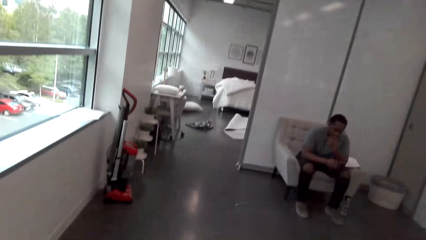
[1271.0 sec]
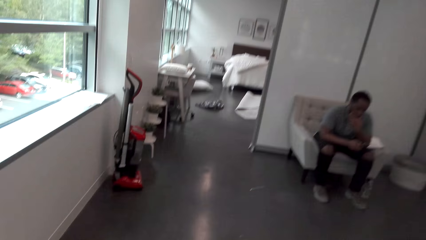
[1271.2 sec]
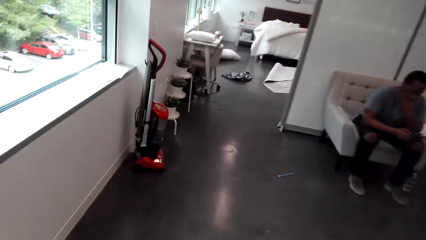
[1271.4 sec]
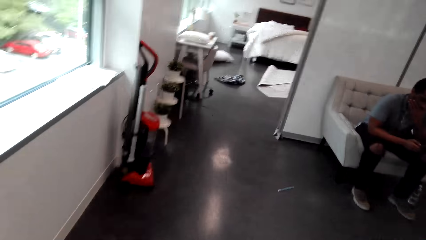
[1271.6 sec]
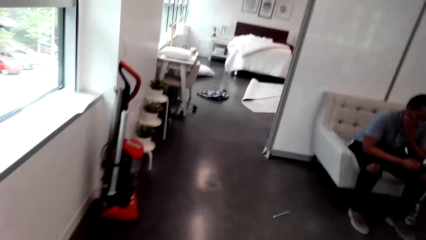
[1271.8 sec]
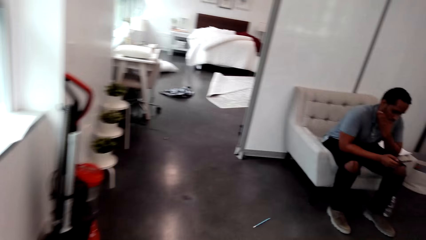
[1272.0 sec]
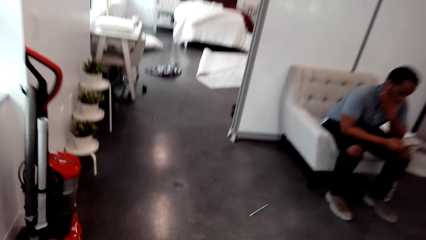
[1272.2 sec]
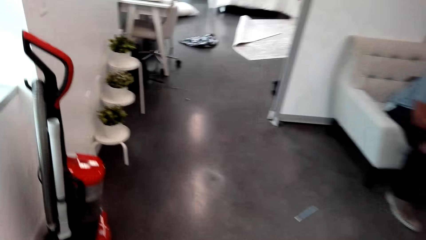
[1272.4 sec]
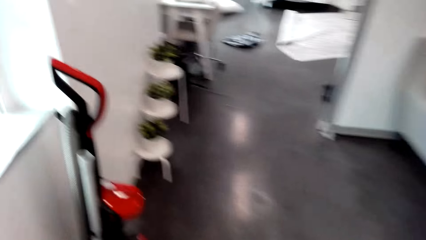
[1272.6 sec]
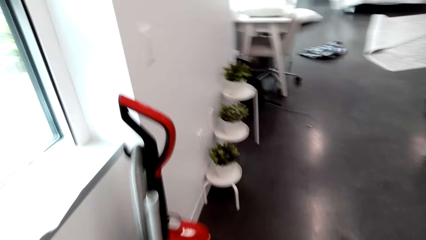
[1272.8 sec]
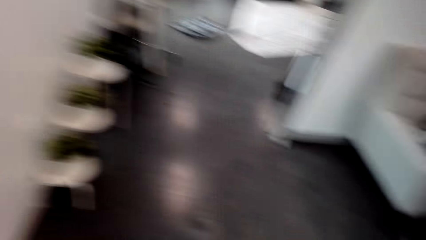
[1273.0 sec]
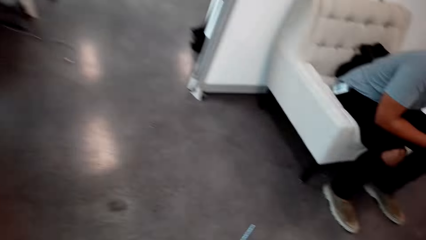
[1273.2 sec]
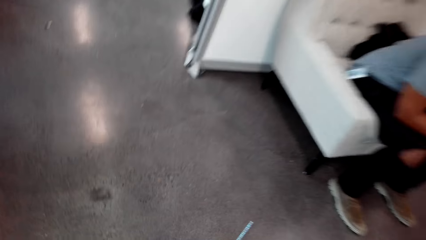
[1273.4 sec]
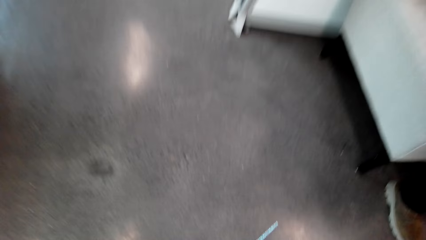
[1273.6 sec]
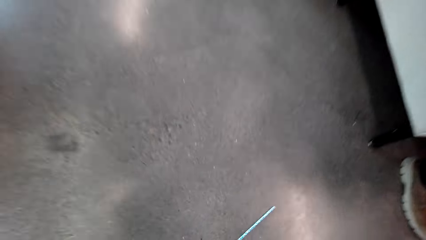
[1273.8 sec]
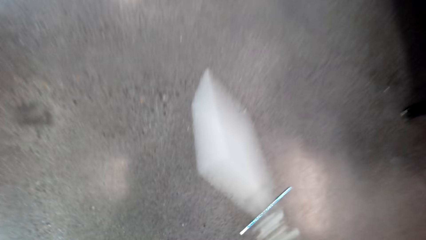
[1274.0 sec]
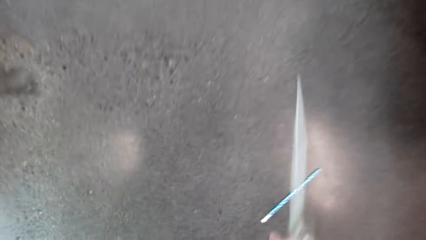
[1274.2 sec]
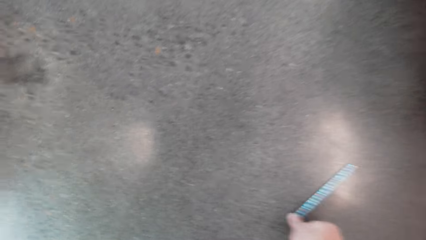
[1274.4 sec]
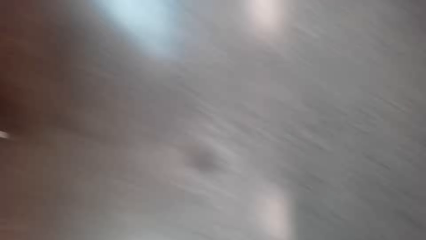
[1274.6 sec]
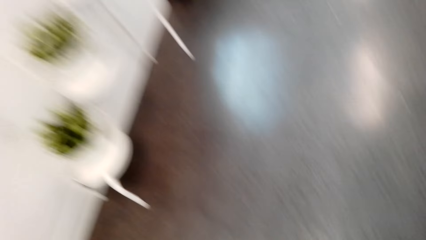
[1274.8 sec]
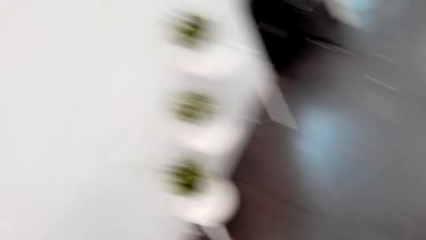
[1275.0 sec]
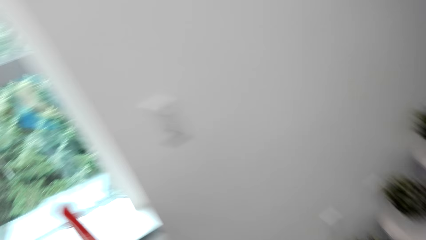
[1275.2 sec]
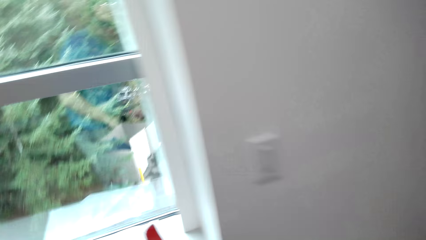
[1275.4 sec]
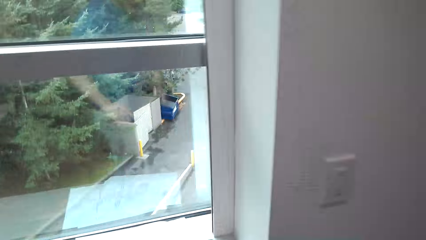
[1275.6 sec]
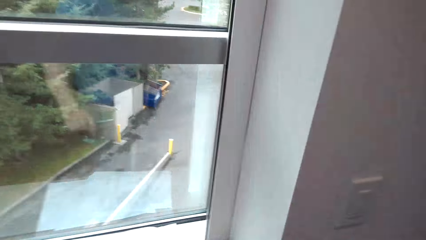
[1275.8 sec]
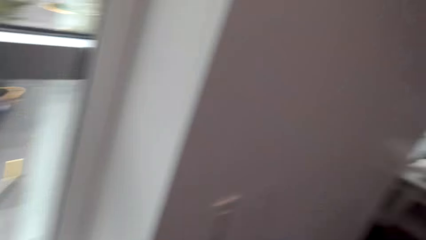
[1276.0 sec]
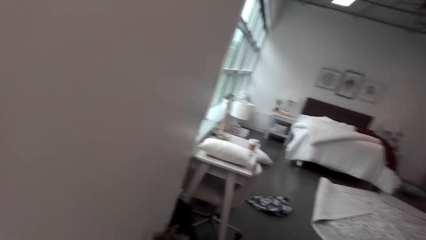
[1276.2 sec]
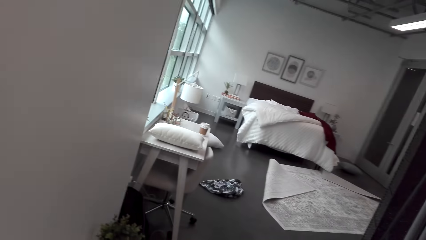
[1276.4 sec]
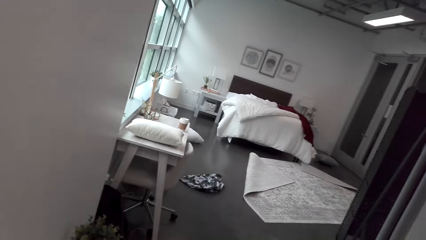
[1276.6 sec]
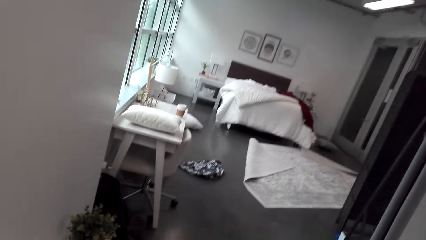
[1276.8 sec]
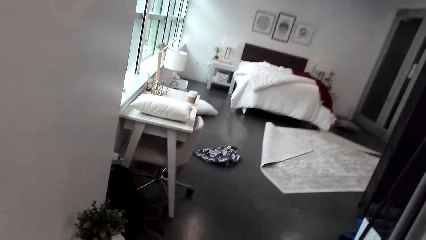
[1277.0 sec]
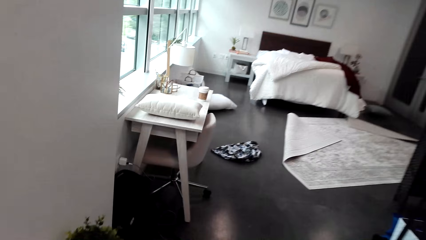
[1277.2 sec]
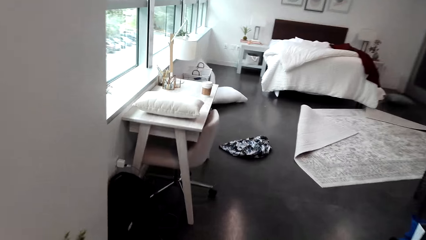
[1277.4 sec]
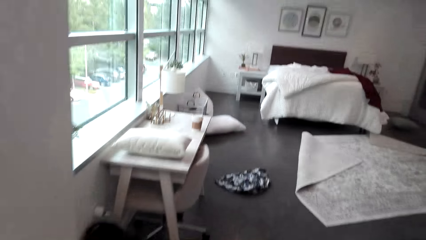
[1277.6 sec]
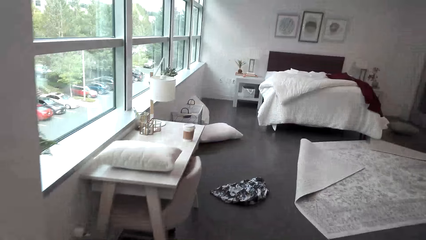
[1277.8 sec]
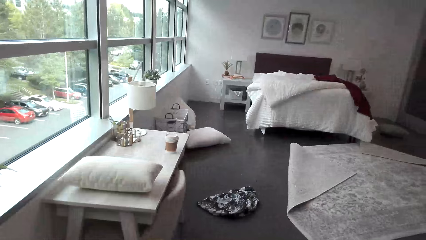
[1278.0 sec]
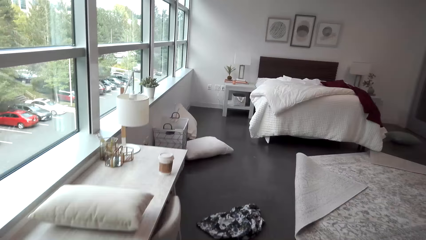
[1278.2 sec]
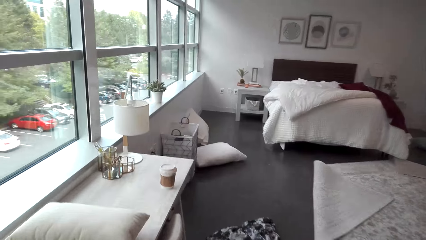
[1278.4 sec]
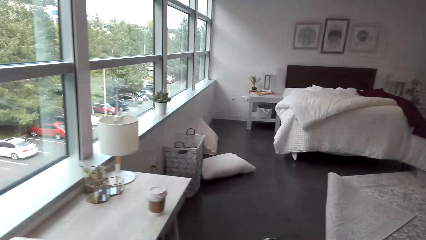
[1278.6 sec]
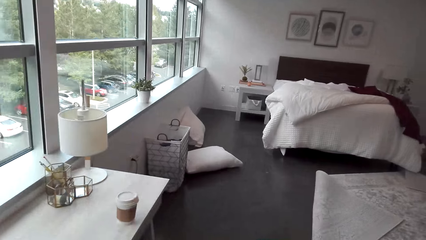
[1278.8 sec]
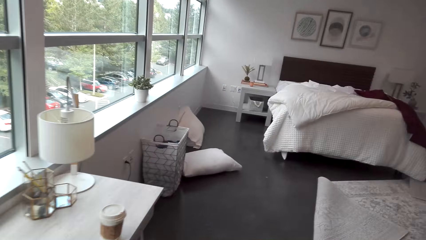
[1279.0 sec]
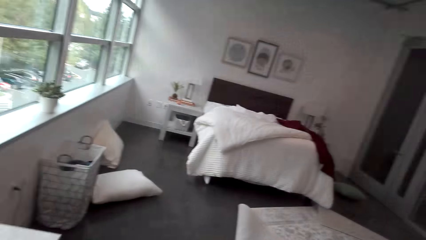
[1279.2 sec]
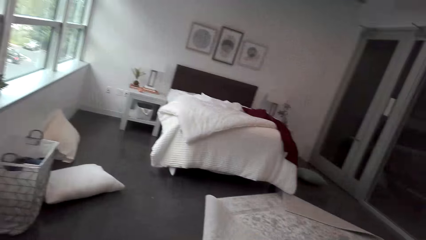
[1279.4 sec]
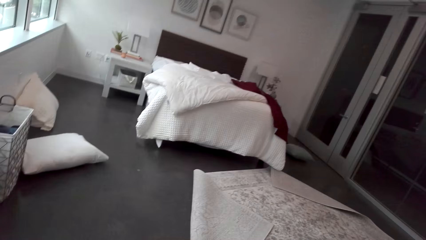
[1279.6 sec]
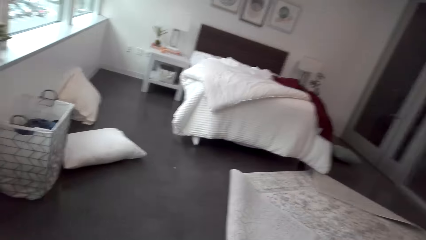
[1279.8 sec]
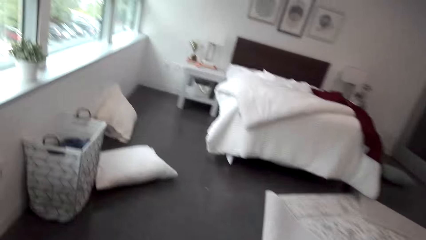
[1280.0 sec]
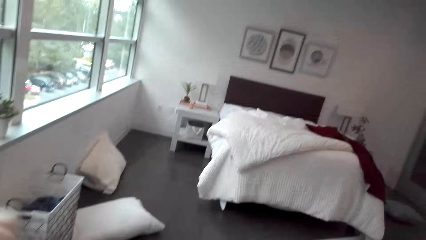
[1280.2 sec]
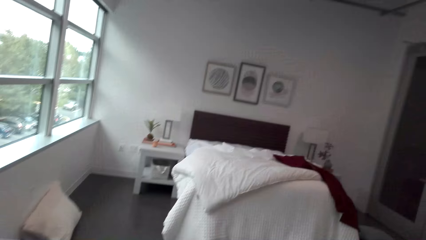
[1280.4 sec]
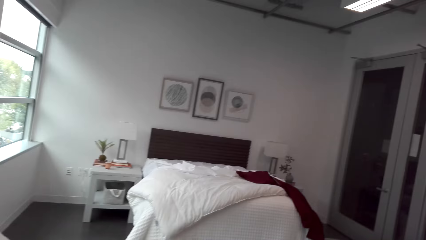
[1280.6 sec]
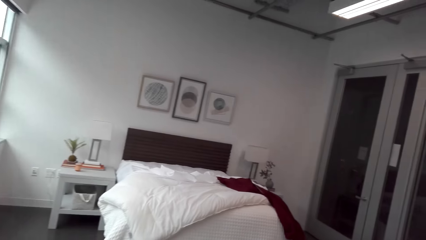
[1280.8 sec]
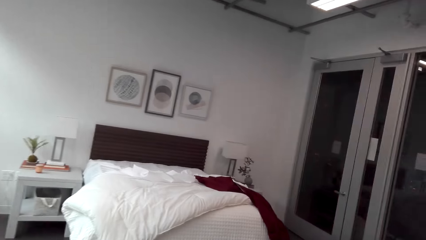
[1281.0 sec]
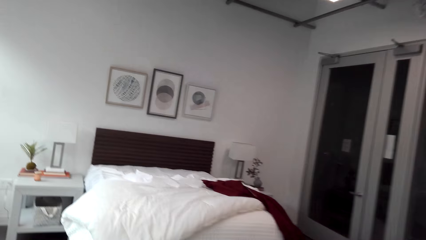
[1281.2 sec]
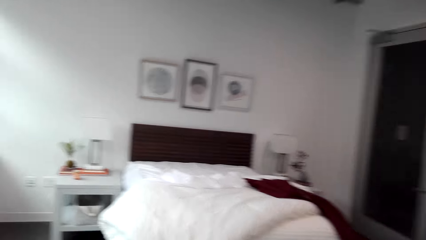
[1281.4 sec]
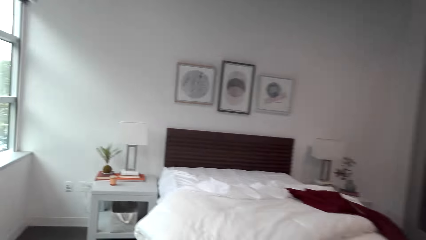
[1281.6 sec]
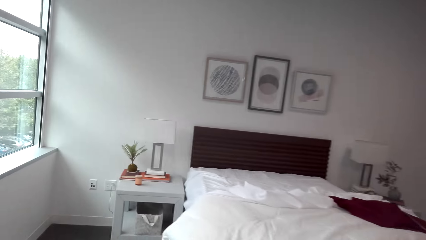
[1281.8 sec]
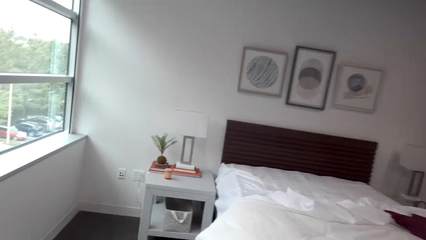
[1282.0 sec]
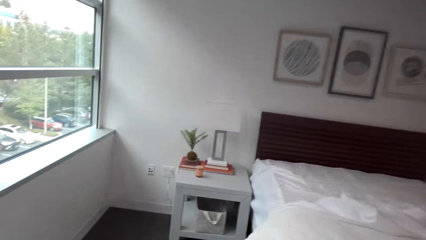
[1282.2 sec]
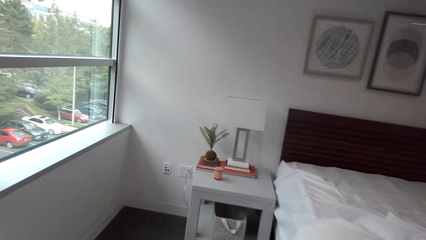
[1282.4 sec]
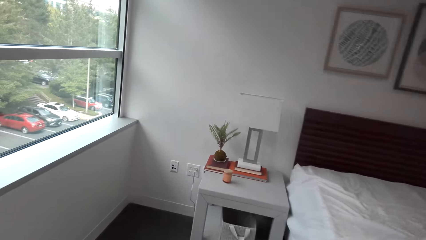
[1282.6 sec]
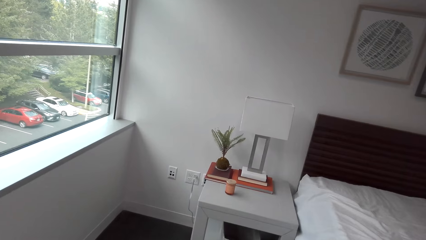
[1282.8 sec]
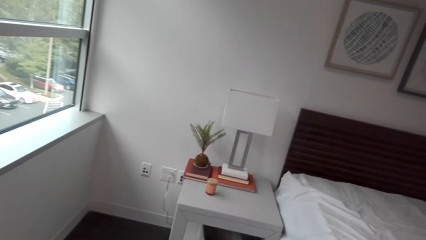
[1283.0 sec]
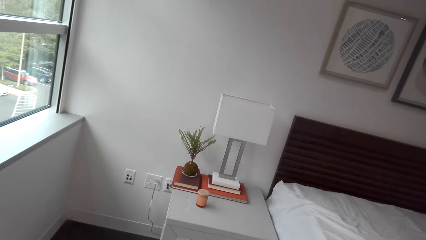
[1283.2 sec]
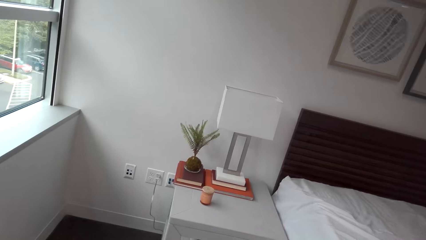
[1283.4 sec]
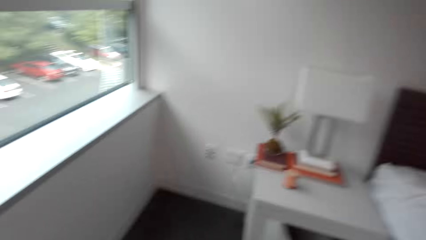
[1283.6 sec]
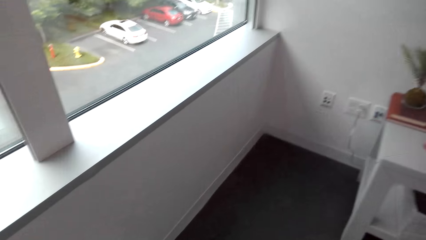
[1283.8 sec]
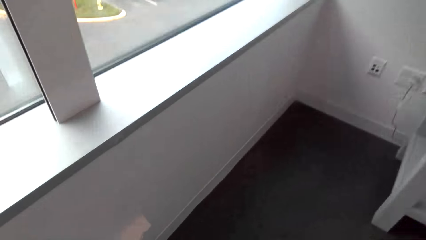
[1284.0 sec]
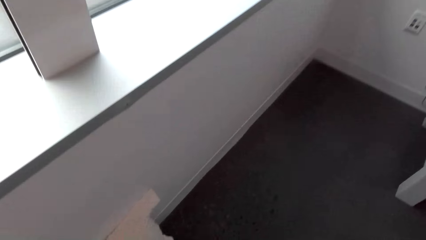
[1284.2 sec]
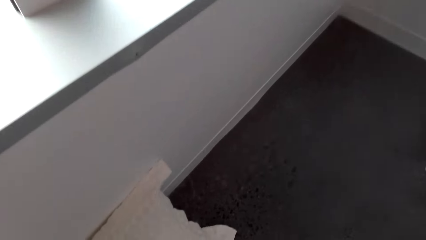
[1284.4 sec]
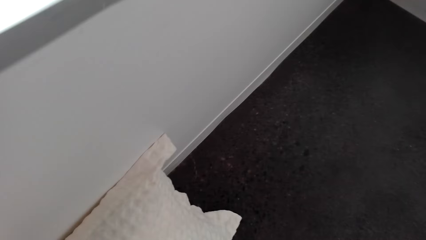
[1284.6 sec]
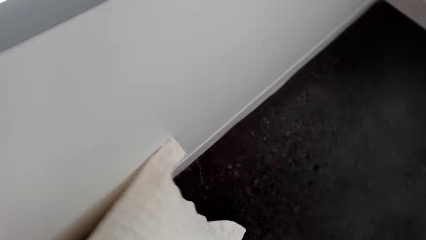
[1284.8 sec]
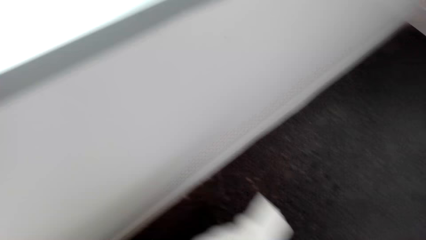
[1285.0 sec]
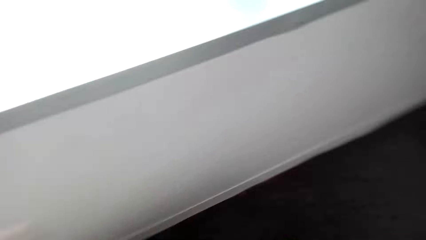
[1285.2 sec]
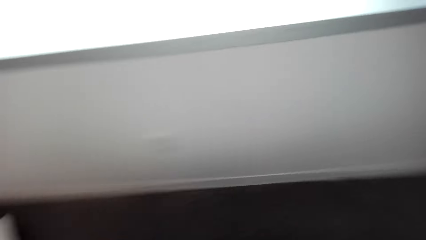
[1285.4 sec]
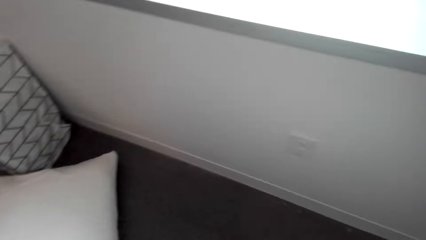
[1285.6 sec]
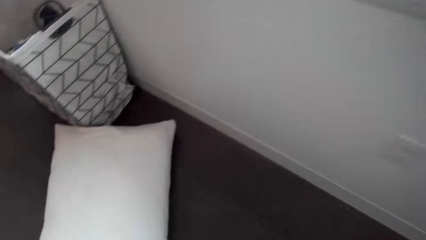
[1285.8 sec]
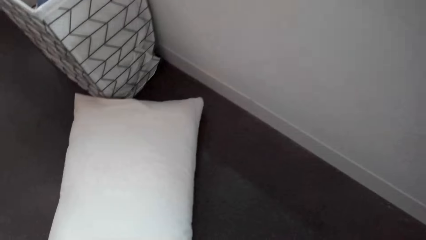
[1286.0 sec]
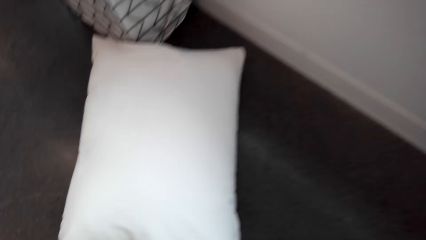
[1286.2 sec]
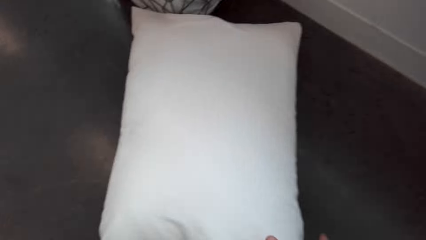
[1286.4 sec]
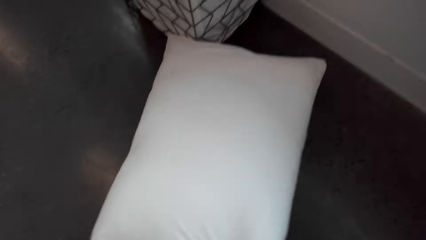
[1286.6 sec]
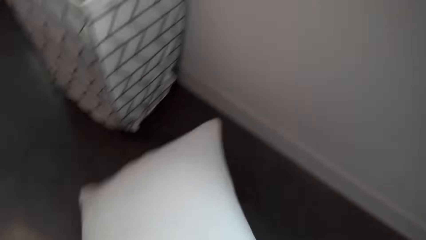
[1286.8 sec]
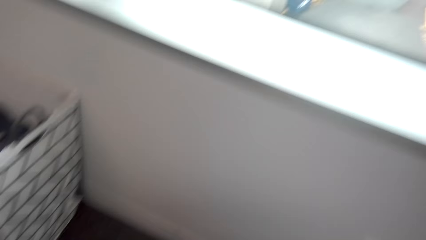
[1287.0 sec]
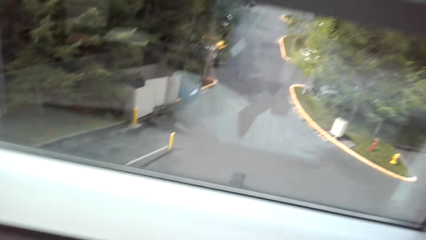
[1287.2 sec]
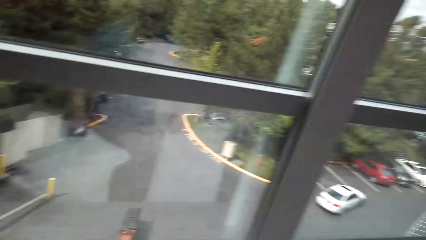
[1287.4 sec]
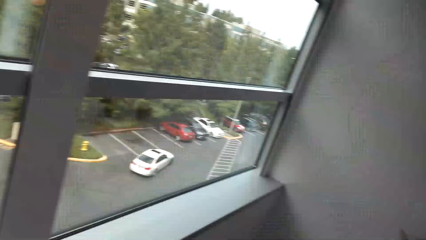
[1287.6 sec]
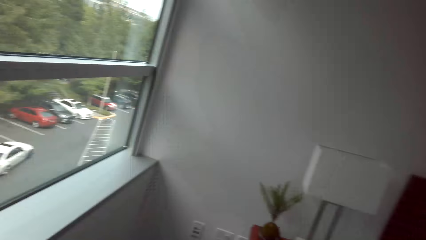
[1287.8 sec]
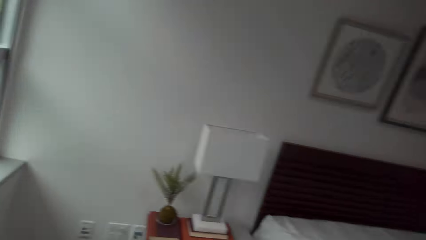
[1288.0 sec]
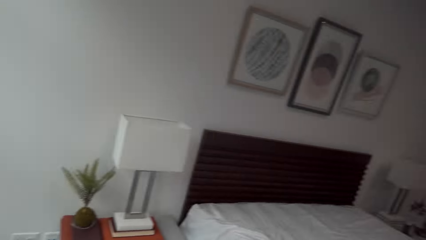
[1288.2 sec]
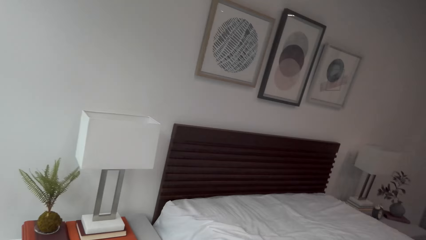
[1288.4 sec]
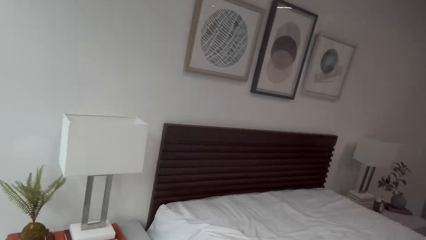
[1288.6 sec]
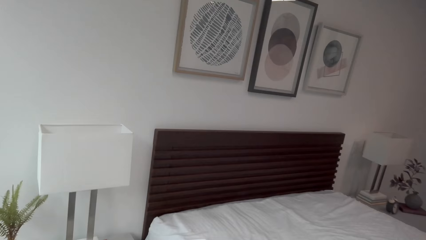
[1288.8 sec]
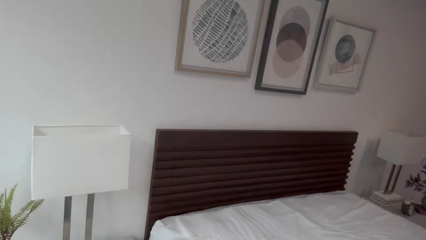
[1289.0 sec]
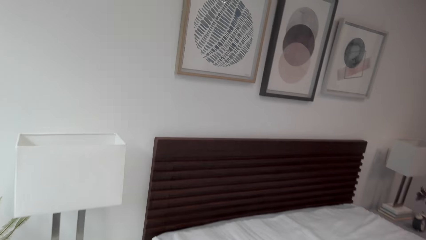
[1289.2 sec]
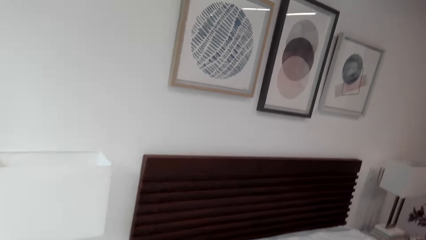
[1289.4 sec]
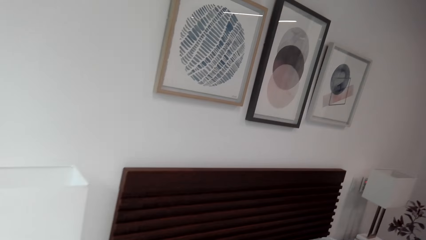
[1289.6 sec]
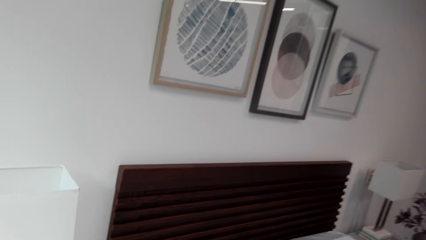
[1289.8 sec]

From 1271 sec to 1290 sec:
The camera wearer converses with a man on their way to the bedroom. They pick up a pen on the floor and drop the pen on the window sill. They look around. They walk to the bedroom. They collect the pillows on the bedroom floor. They carry the pillows to the bed. They walk around the room.
